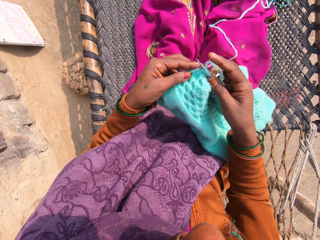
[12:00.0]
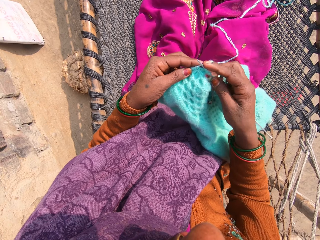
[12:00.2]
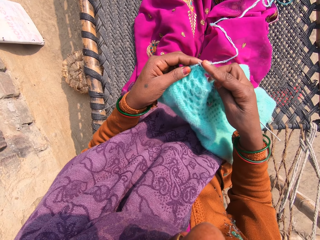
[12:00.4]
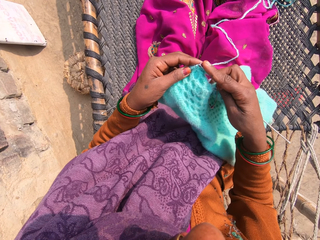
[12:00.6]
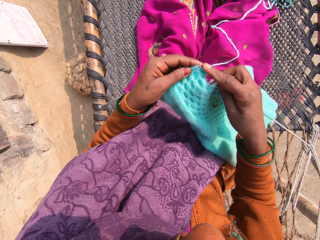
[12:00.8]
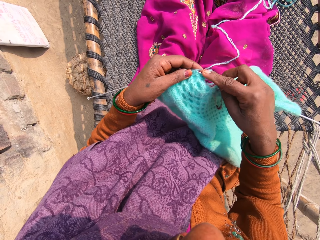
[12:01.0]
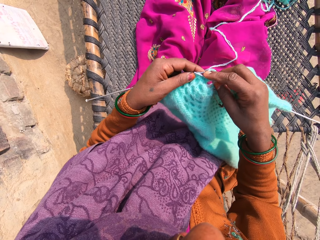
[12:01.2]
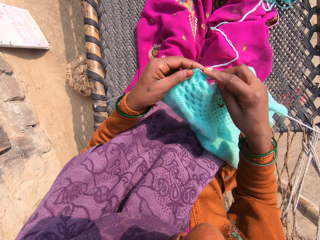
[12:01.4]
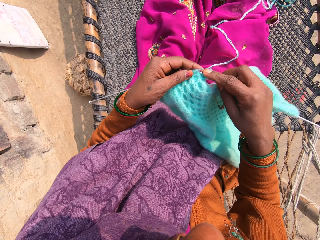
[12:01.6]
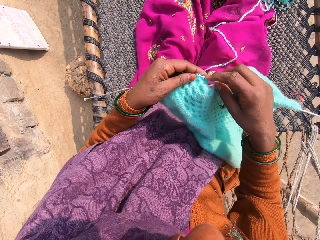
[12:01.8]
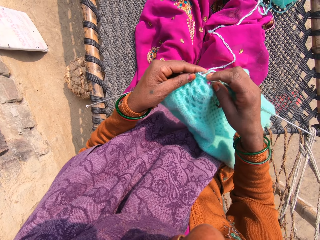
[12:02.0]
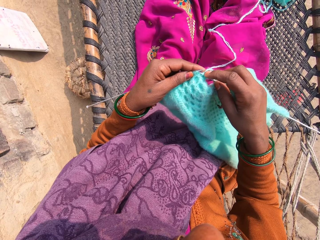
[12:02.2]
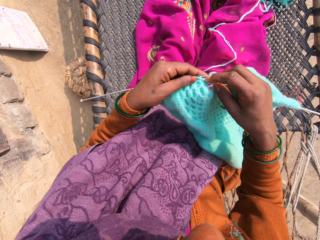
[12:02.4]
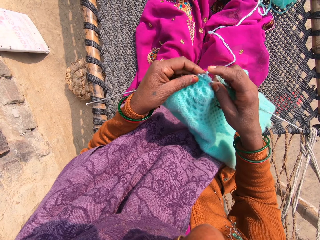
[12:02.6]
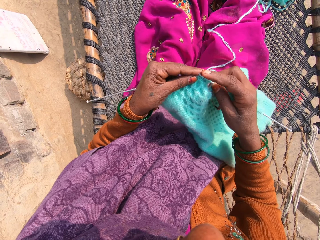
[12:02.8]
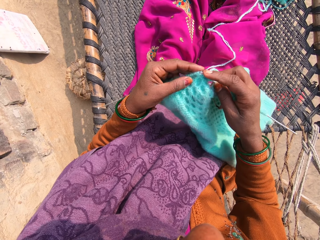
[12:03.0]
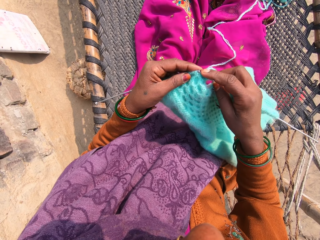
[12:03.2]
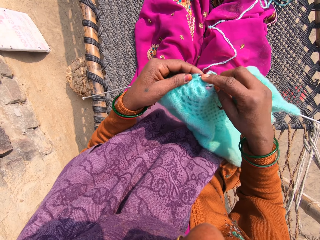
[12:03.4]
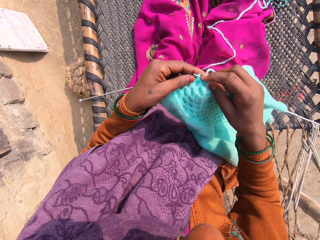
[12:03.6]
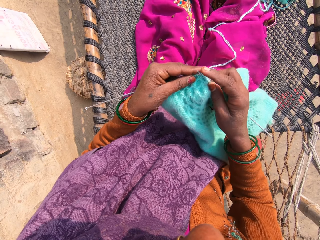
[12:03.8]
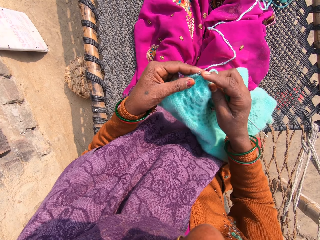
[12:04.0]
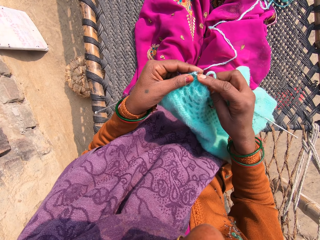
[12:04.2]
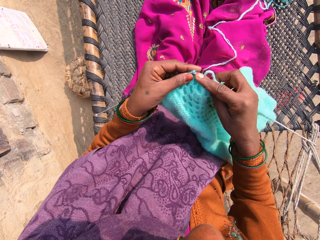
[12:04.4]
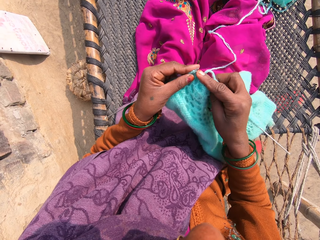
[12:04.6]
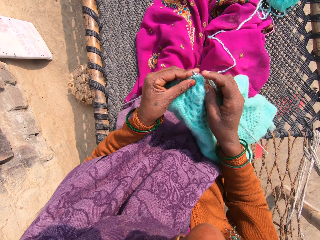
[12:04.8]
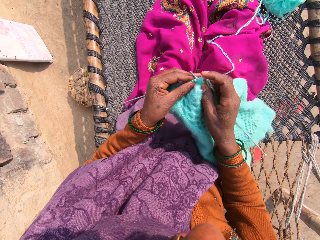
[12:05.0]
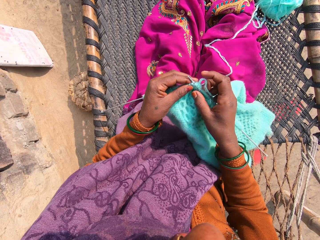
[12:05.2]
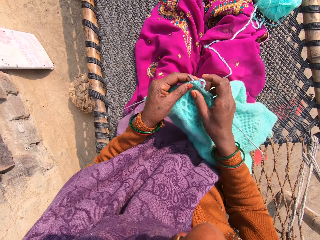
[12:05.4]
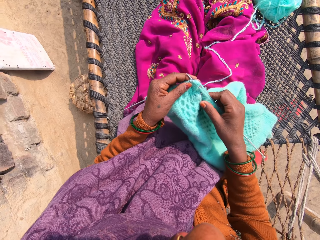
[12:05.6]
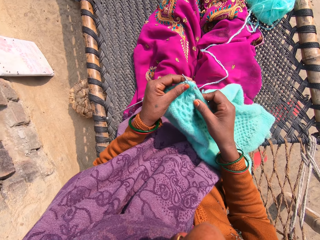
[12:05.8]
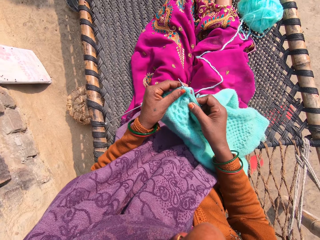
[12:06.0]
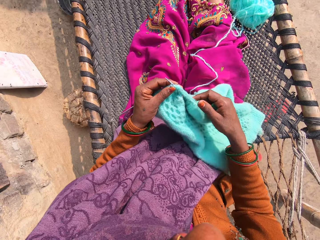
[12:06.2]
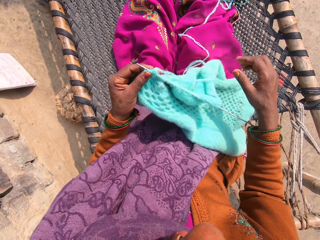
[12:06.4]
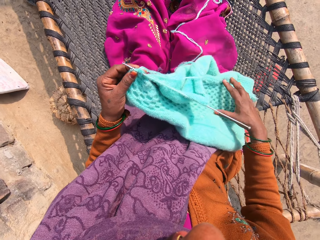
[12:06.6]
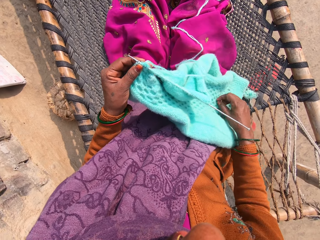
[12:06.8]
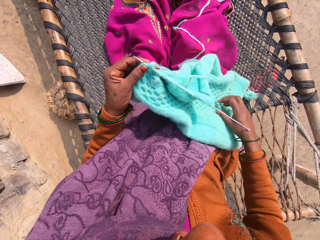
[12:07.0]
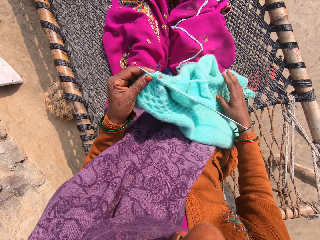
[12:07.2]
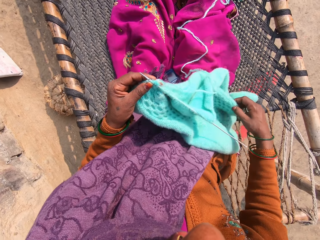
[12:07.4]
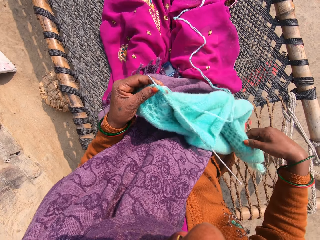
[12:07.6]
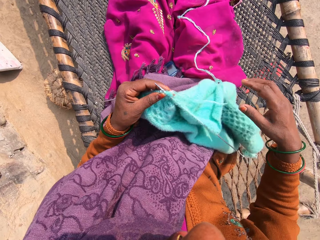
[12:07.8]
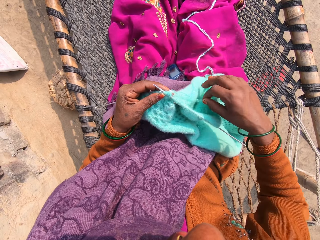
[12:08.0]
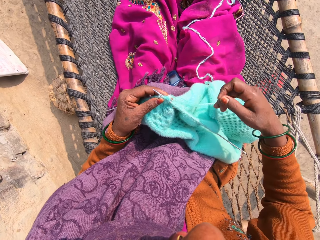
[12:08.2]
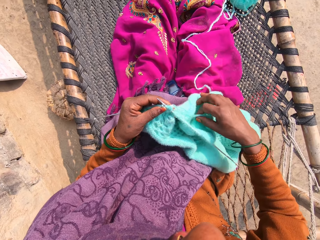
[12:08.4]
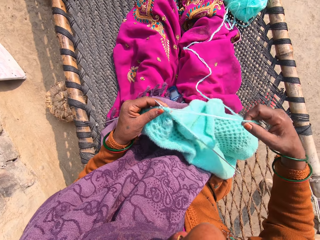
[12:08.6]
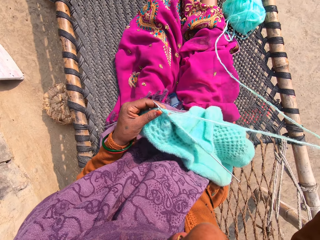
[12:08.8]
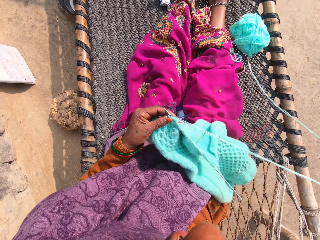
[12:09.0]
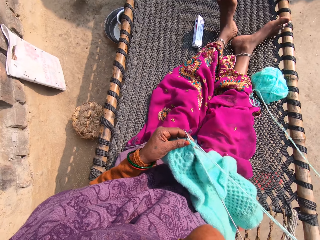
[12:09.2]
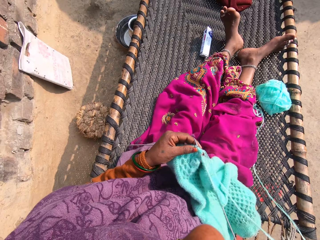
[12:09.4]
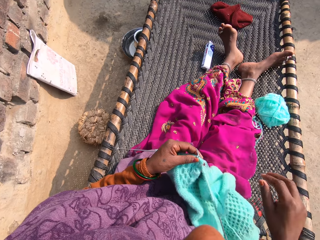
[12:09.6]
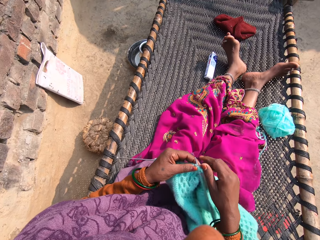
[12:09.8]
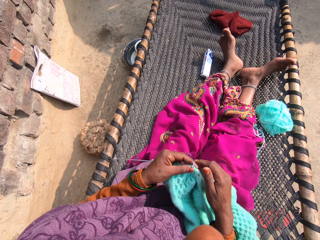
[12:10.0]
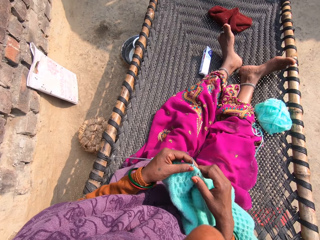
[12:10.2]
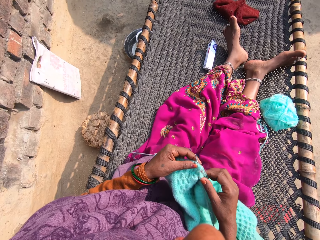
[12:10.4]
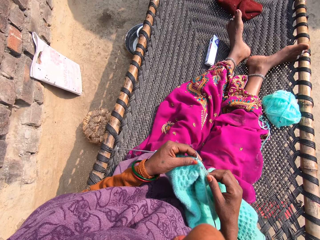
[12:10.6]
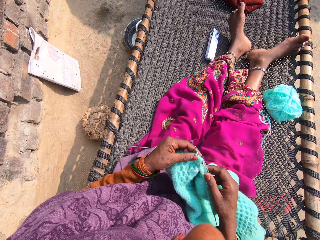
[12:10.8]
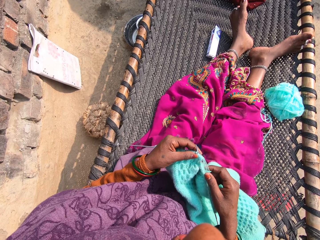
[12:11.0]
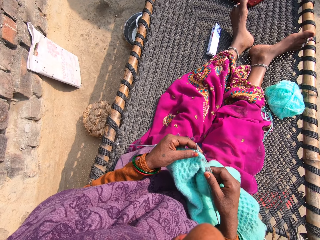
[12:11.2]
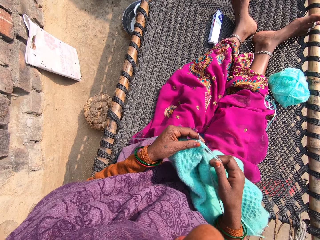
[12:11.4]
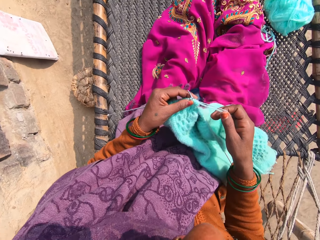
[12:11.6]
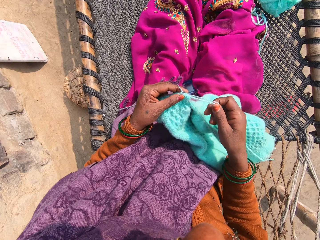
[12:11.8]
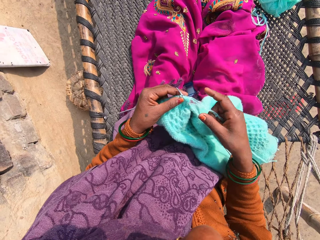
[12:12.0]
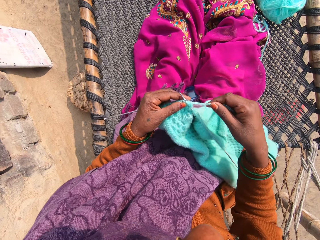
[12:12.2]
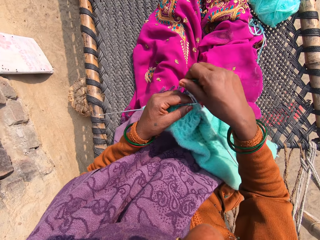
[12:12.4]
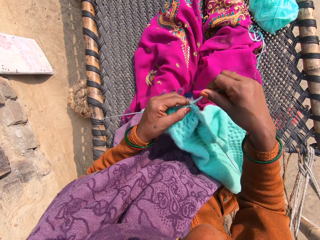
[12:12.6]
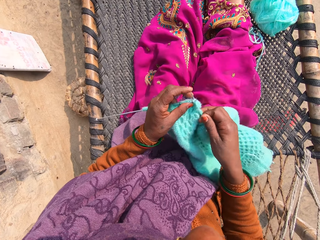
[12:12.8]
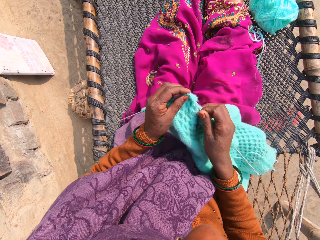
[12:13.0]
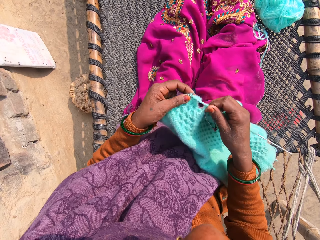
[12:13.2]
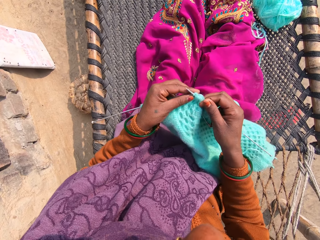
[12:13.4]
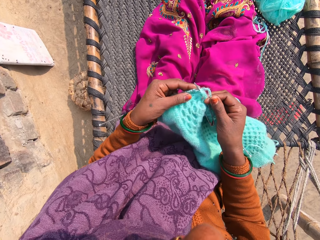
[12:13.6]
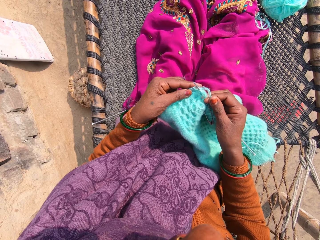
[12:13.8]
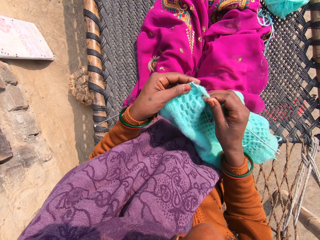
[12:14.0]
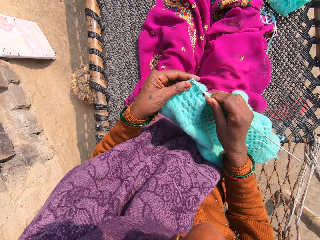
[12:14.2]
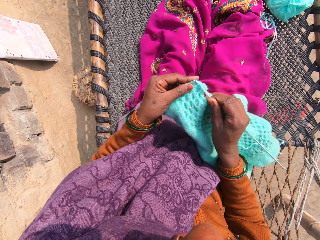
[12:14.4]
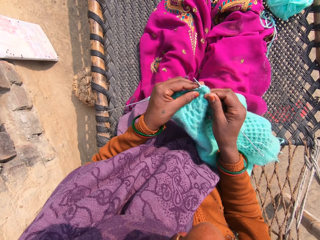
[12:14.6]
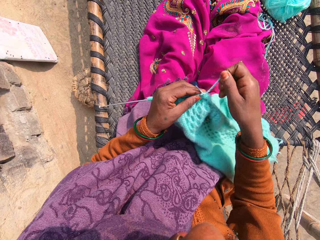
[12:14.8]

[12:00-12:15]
The camera wearer adjusts the piece of garment with her right hand. She draws the yarn with her right hand. She calls out to someone. She talks out loud to a kid. She knits the yarn into the piece of garment with knitting pins.

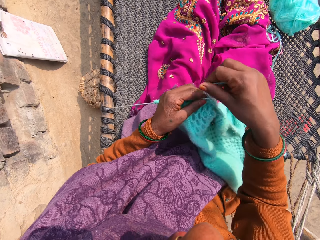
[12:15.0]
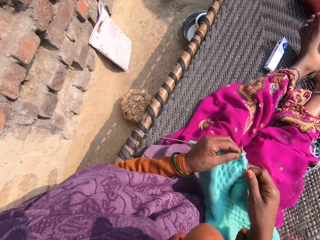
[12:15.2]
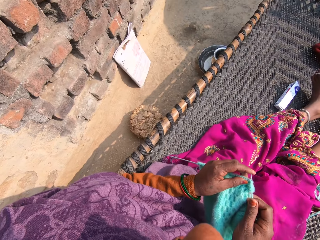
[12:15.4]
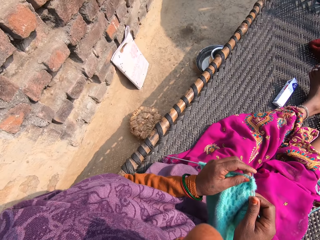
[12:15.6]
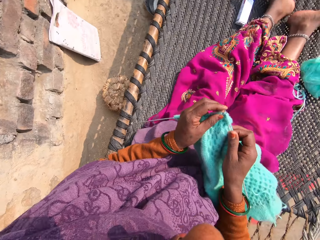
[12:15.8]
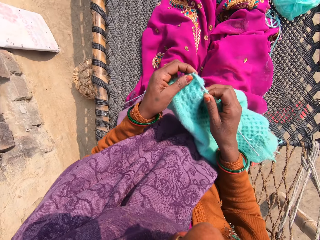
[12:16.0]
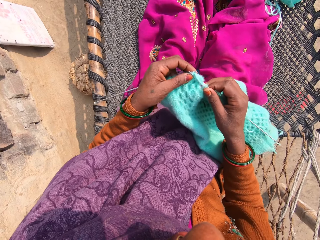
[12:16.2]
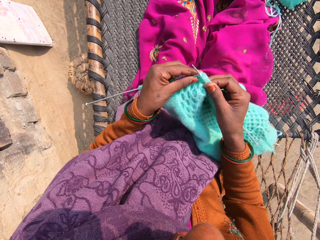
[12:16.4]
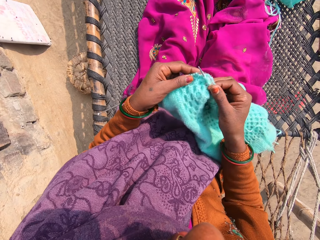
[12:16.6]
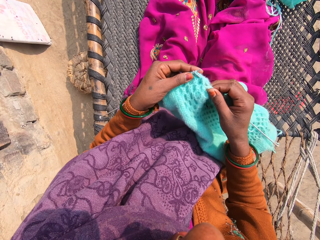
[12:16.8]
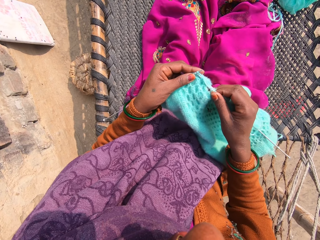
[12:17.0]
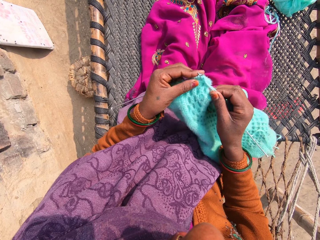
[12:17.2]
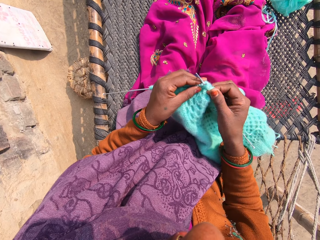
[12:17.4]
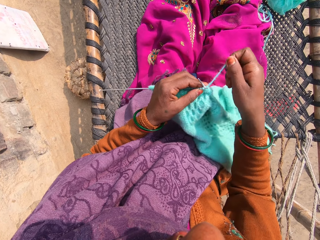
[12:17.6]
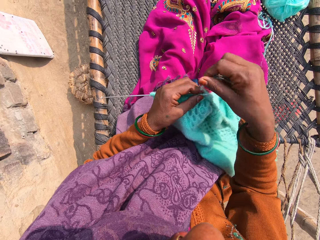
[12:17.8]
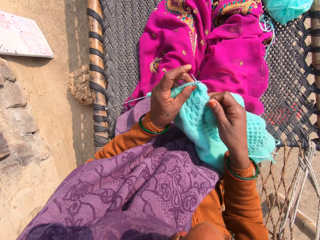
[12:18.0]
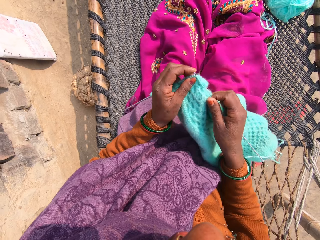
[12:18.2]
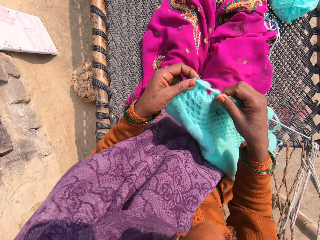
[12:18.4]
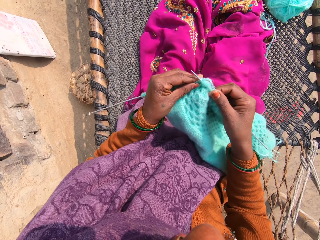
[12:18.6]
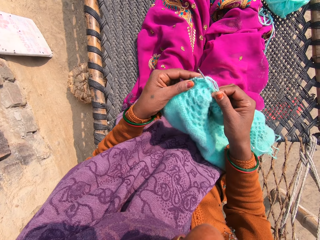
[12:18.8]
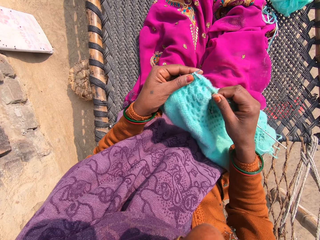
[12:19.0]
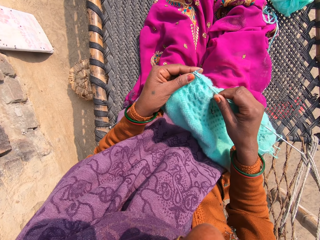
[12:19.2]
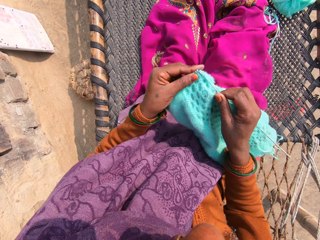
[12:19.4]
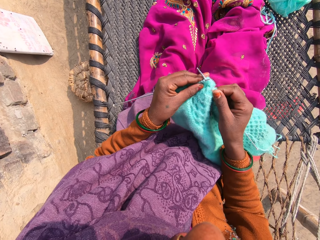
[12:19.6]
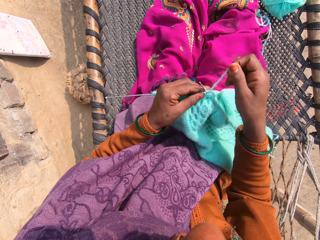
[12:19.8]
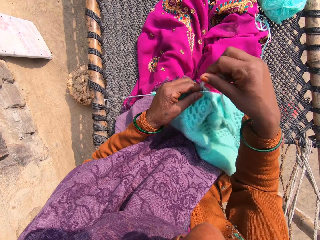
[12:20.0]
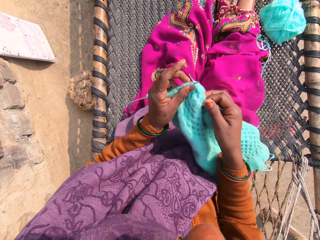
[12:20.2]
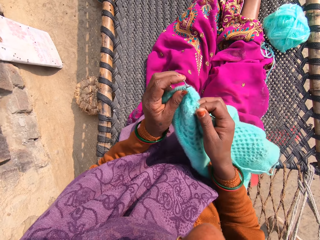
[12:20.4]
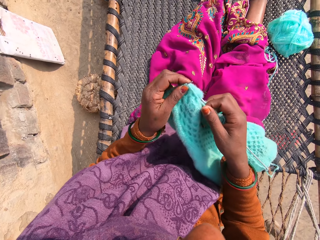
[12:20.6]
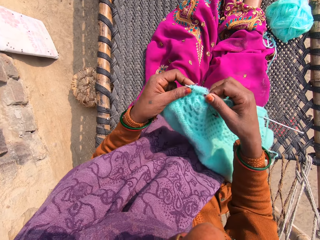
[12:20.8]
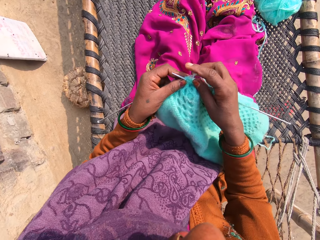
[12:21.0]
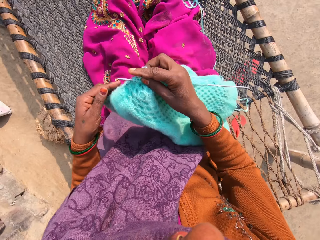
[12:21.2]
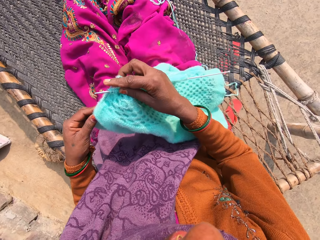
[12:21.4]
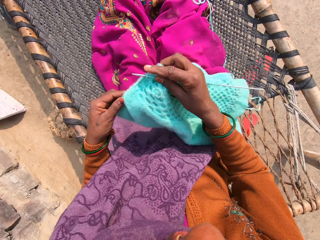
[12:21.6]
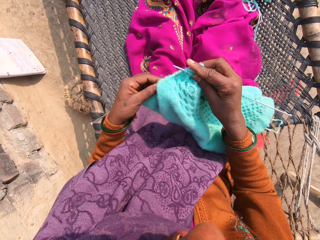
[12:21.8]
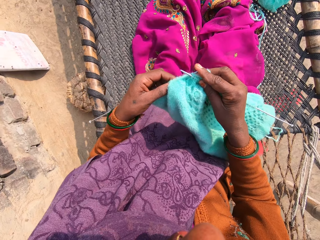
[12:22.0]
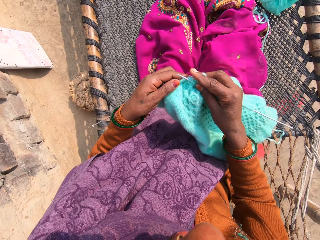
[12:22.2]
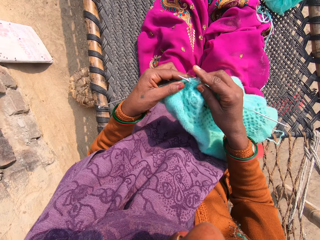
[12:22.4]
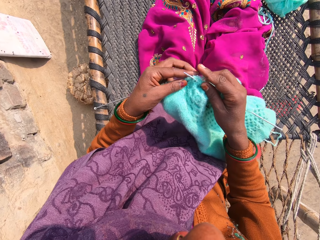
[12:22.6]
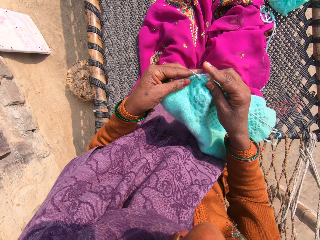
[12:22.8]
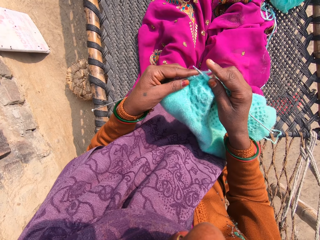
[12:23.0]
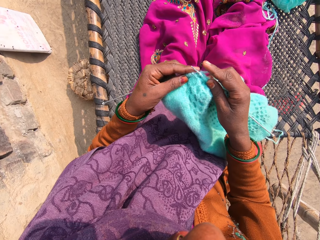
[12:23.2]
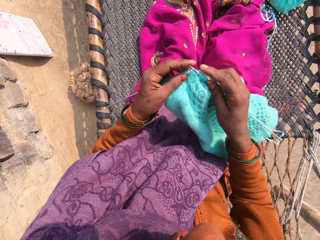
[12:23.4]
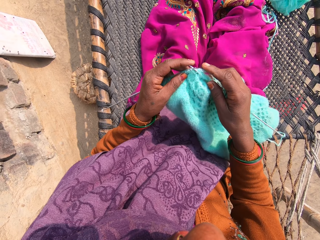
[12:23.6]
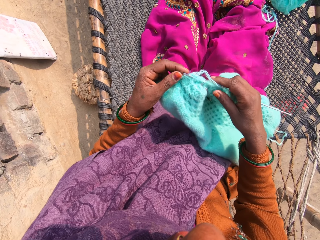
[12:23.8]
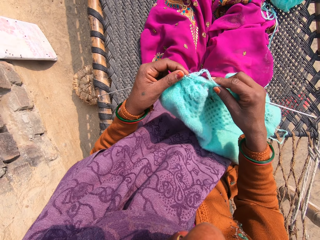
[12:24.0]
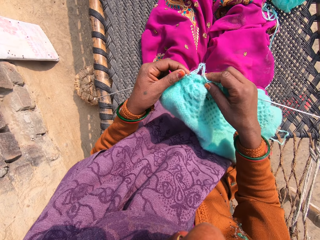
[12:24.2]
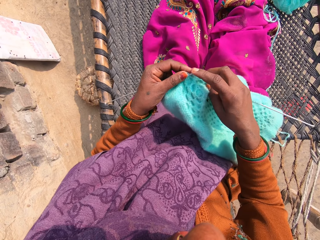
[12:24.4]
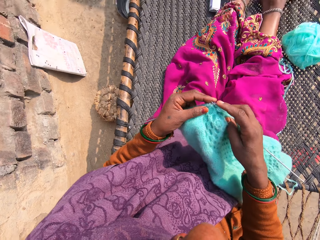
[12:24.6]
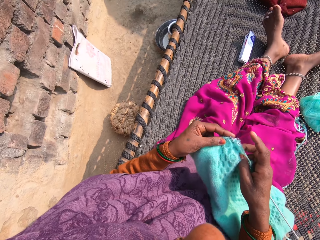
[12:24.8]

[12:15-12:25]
The camera wearer knits a fabric with knitting needles. She talks to someone. She adjusts the piece of garment with her hand.
